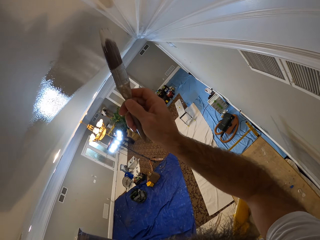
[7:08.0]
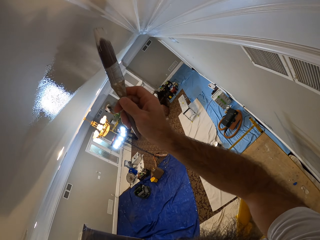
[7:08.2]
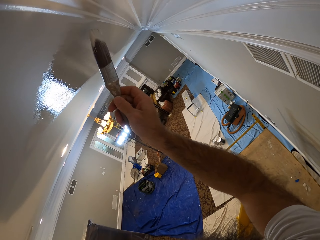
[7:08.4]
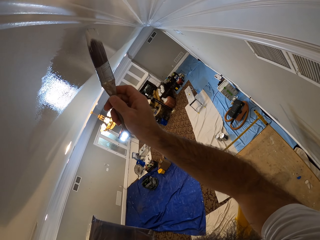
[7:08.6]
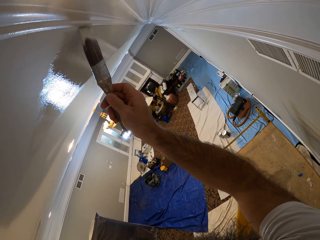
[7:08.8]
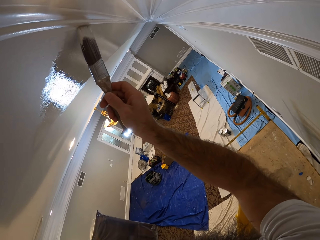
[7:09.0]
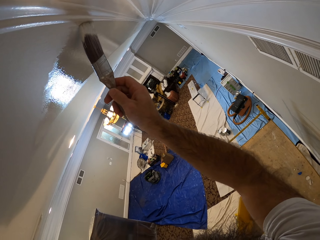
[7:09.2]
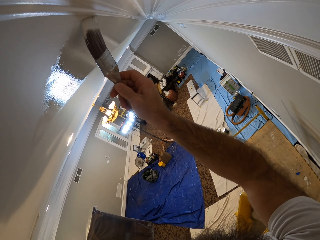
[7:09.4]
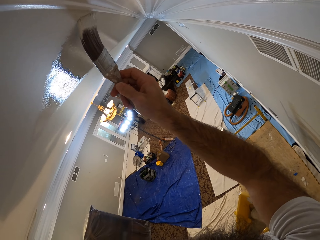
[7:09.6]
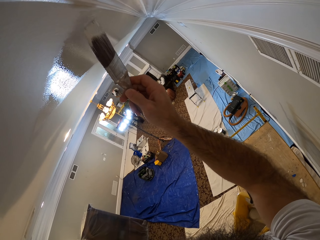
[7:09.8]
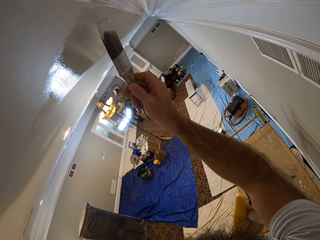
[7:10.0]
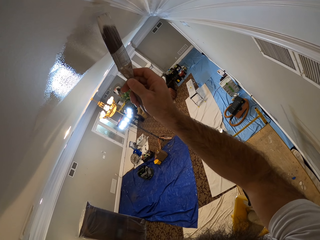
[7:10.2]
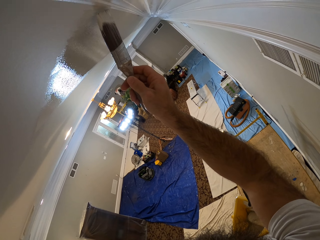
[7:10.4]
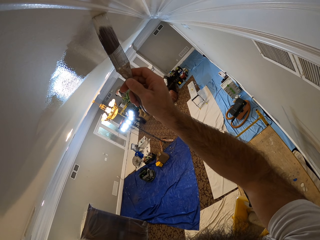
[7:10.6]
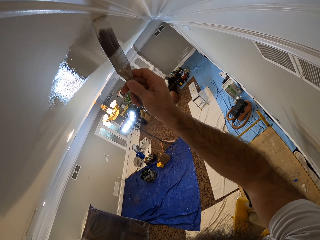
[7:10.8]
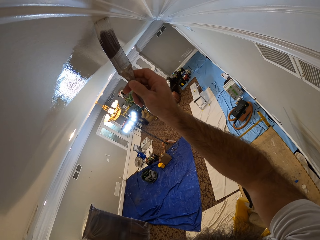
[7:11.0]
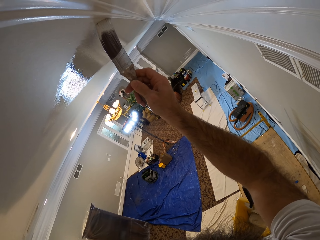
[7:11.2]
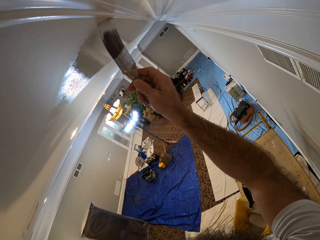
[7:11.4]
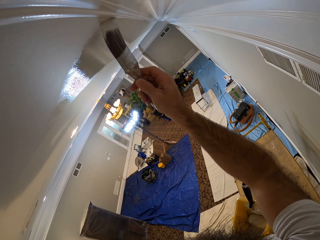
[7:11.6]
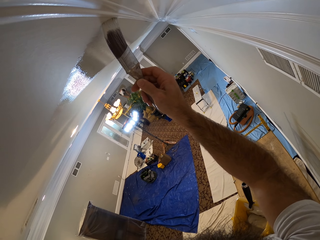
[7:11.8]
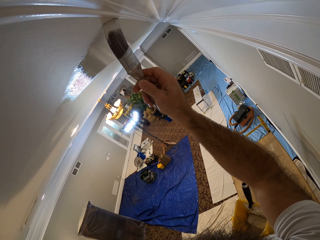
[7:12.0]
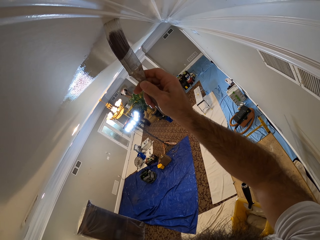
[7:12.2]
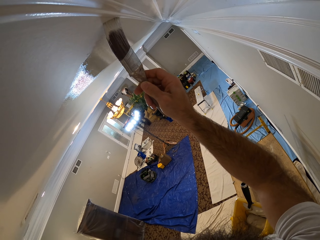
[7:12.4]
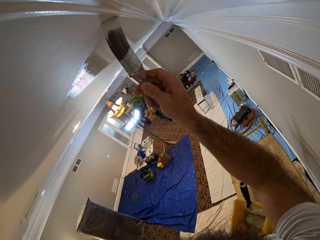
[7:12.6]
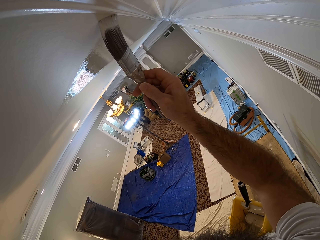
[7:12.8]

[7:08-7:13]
The camera wearer paints the room ceiling with the paint brush in his right hand.

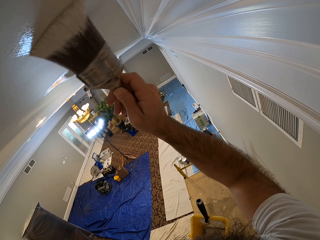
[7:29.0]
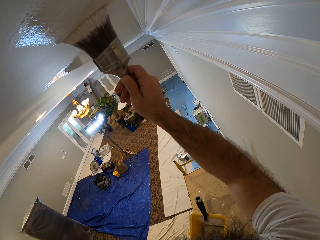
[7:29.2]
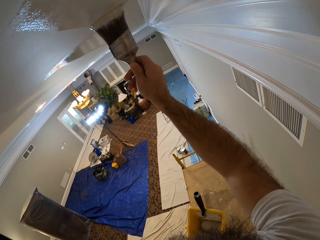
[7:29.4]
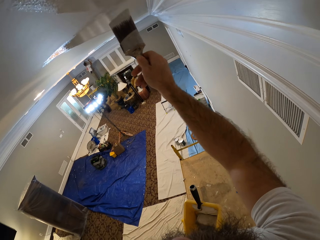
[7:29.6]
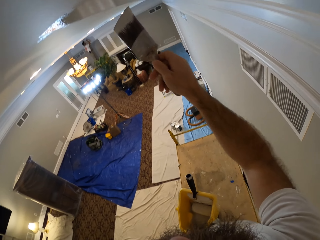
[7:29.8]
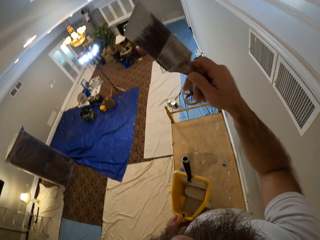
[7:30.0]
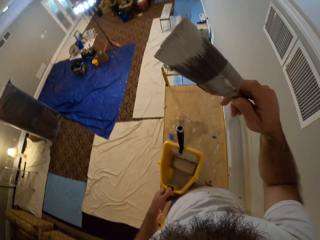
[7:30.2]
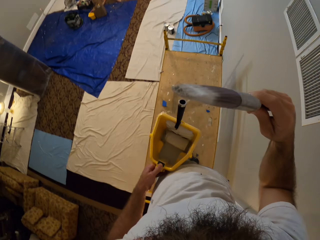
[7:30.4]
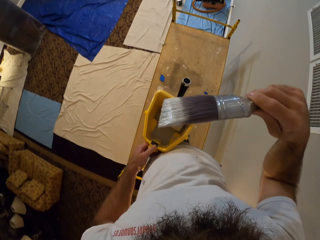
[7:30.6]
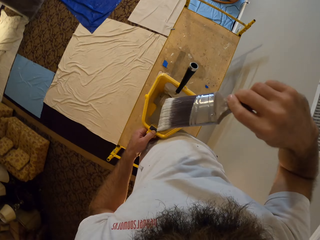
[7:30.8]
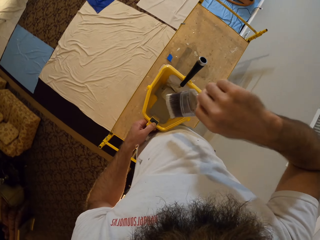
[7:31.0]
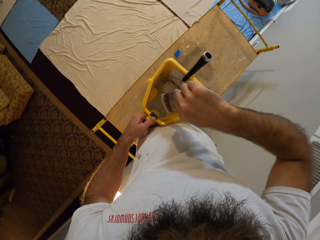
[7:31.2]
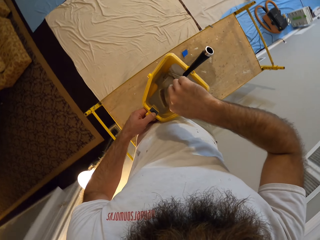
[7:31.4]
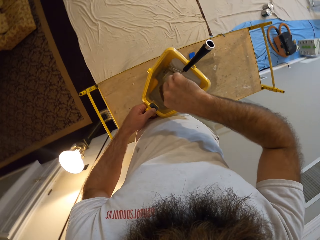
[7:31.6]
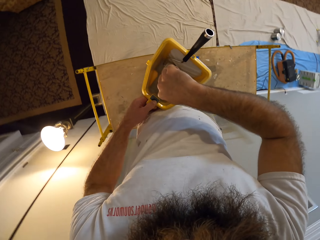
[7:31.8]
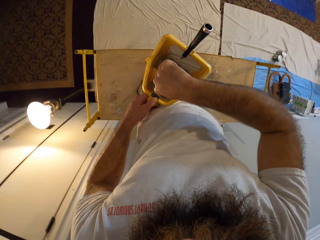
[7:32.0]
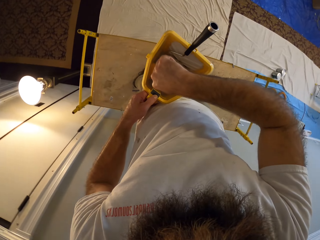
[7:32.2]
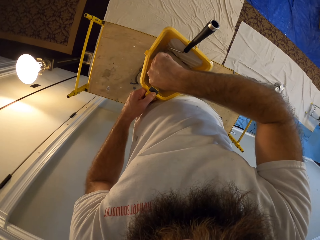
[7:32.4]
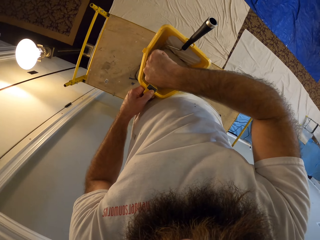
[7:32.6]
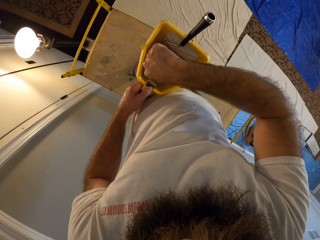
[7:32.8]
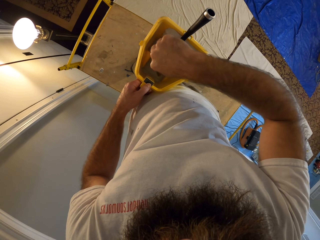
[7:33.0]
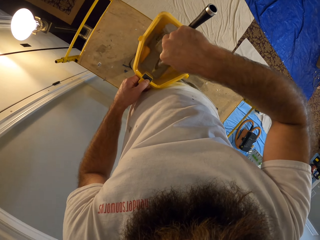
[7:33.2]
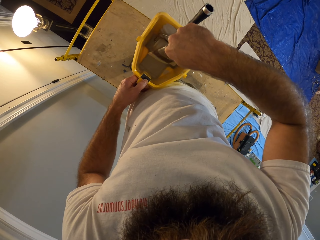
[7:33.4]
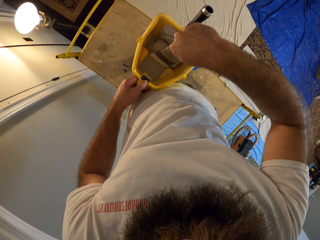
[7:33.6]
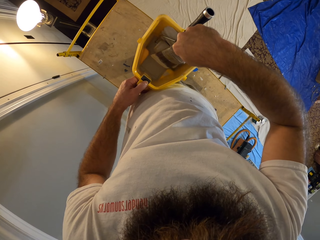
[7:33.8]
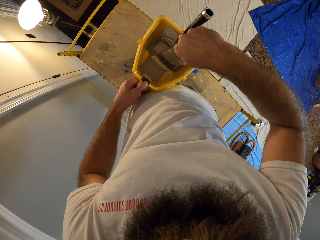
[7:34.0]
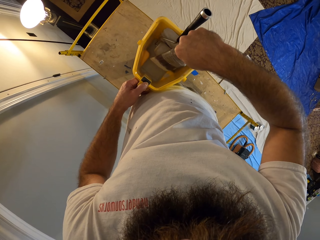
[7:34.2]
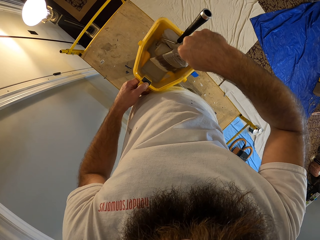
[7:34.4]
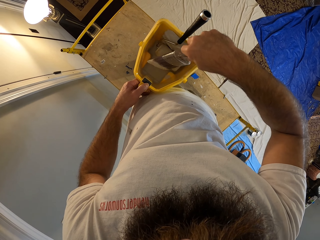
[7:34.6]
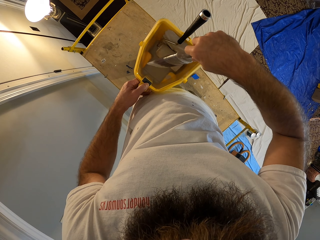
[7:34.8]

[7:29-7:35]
The camera wearer places the paint brush into the bucket of paint in his left hand with his right hand.

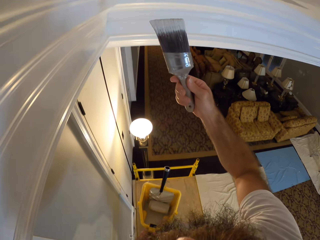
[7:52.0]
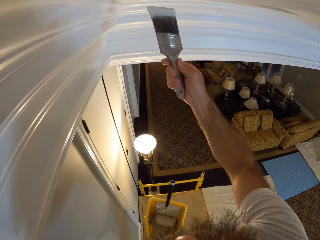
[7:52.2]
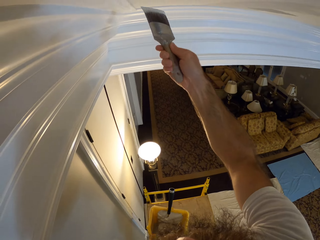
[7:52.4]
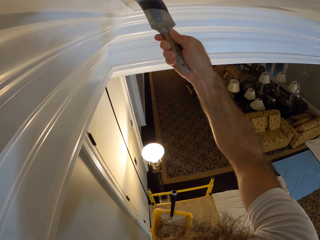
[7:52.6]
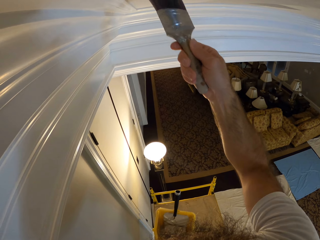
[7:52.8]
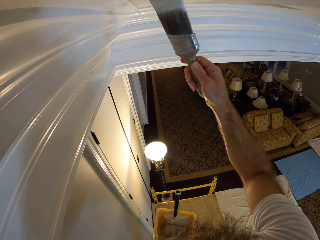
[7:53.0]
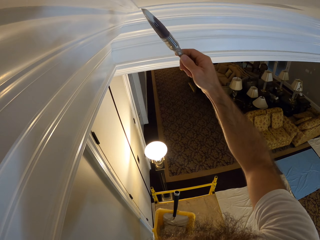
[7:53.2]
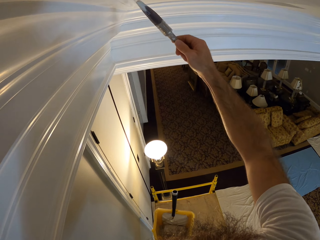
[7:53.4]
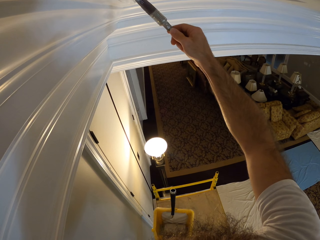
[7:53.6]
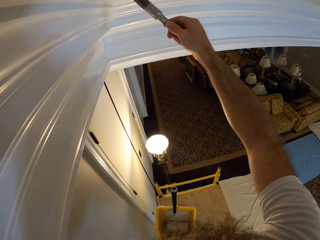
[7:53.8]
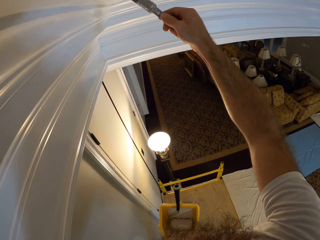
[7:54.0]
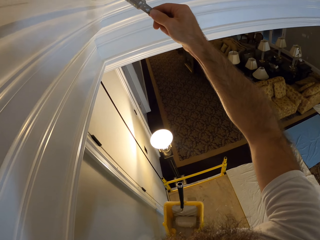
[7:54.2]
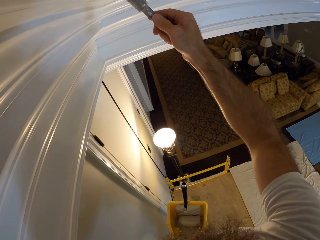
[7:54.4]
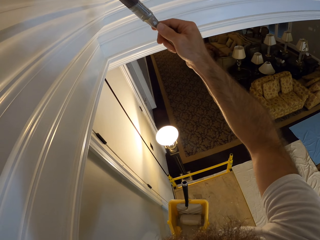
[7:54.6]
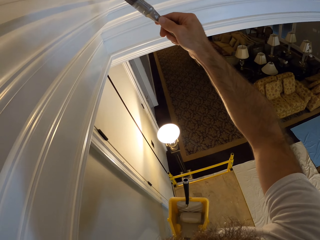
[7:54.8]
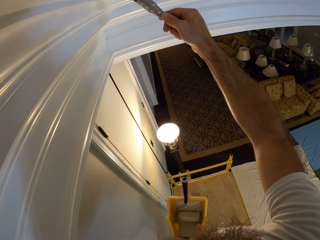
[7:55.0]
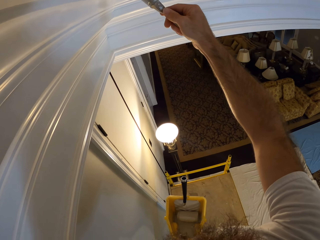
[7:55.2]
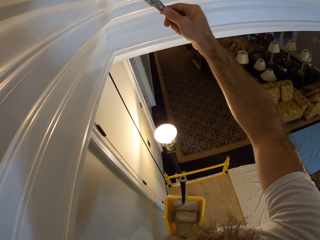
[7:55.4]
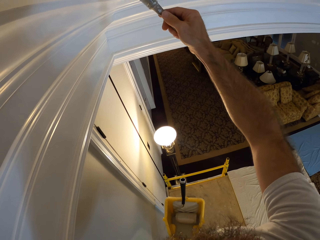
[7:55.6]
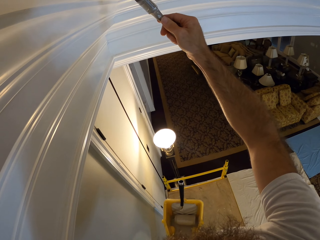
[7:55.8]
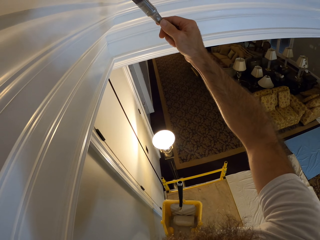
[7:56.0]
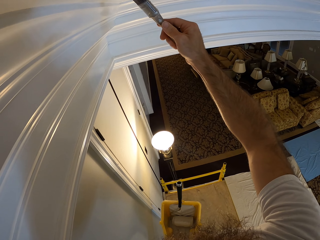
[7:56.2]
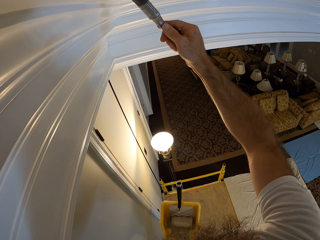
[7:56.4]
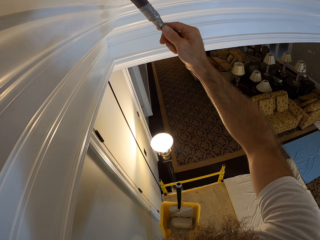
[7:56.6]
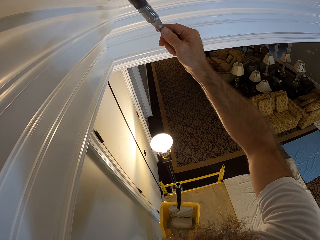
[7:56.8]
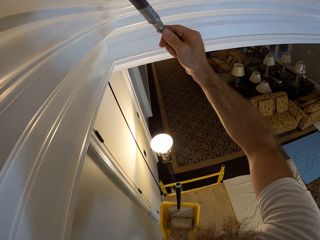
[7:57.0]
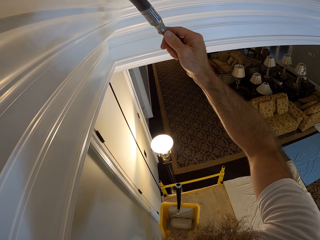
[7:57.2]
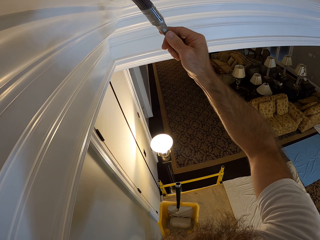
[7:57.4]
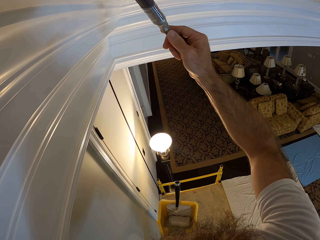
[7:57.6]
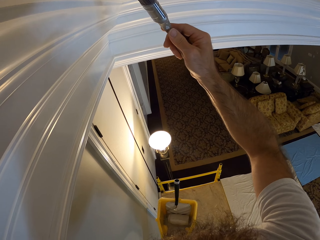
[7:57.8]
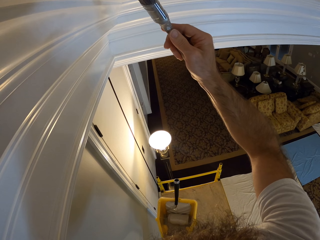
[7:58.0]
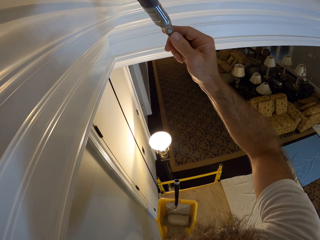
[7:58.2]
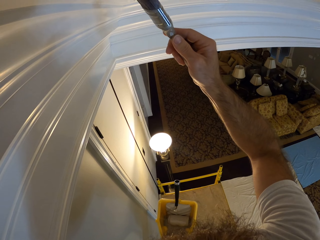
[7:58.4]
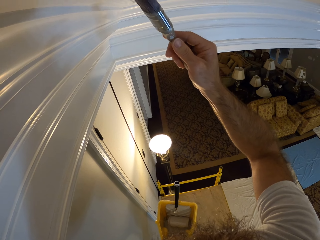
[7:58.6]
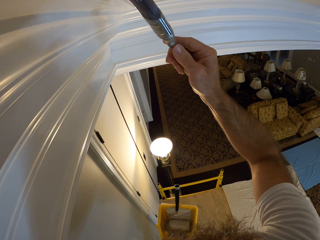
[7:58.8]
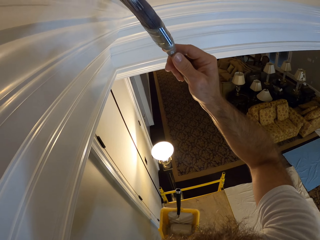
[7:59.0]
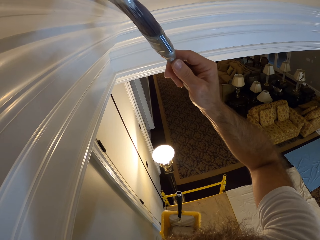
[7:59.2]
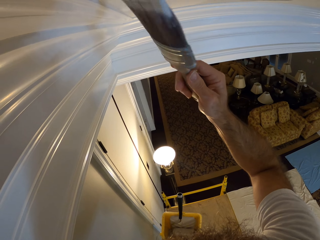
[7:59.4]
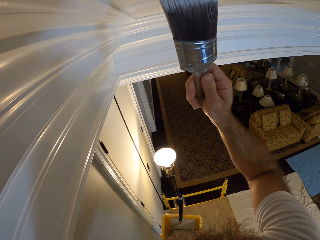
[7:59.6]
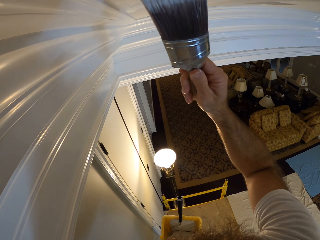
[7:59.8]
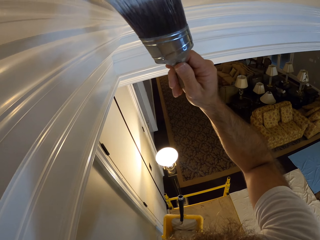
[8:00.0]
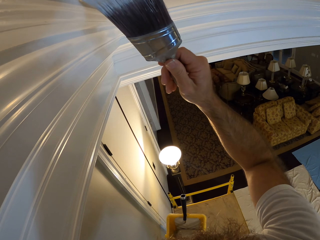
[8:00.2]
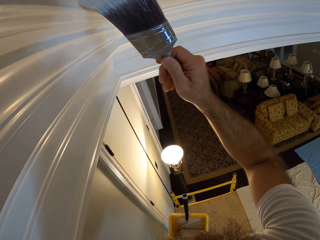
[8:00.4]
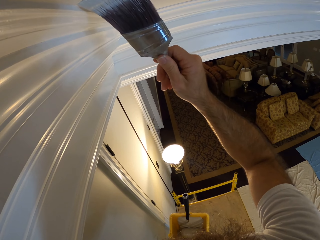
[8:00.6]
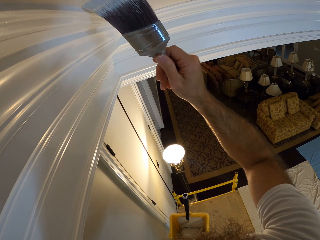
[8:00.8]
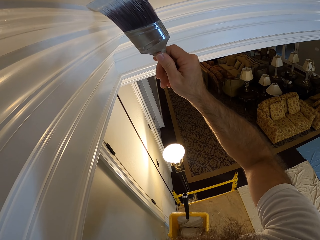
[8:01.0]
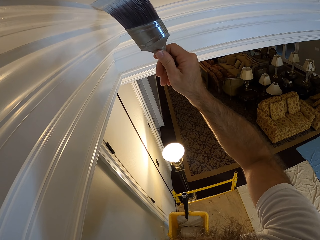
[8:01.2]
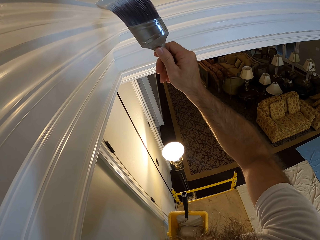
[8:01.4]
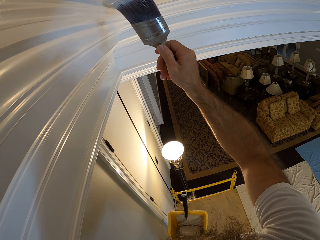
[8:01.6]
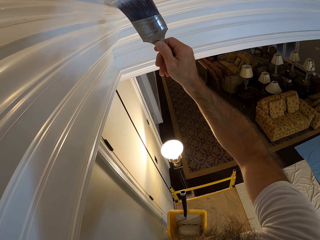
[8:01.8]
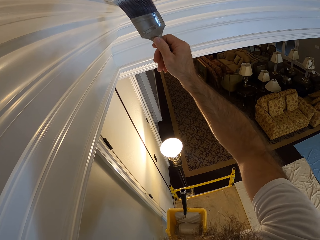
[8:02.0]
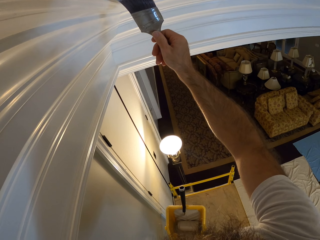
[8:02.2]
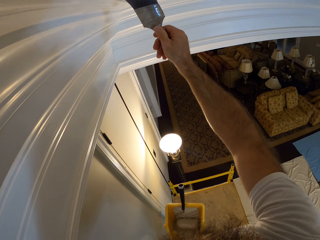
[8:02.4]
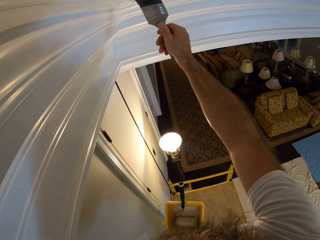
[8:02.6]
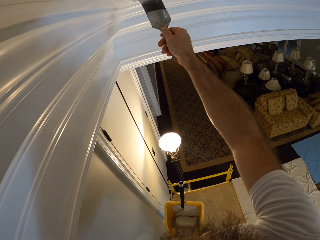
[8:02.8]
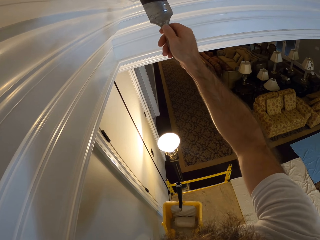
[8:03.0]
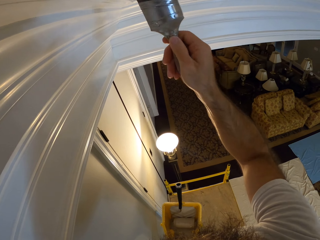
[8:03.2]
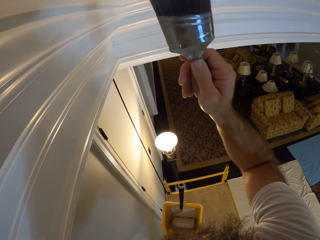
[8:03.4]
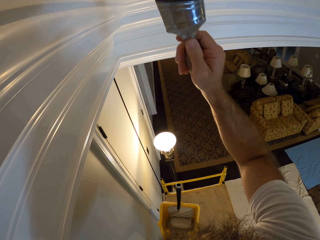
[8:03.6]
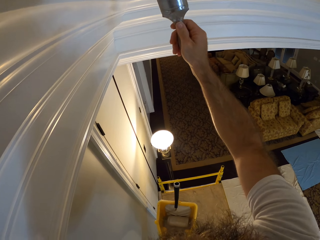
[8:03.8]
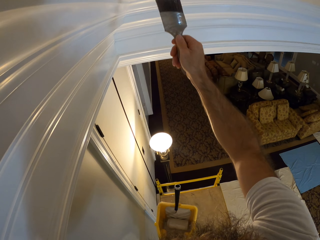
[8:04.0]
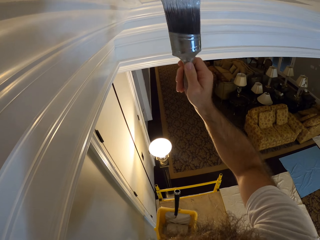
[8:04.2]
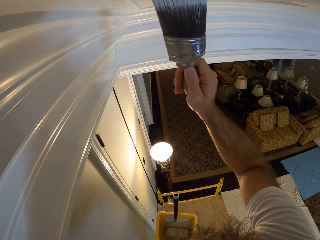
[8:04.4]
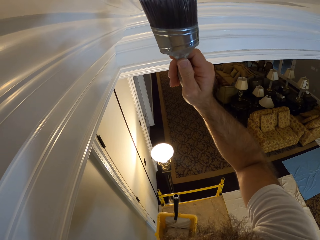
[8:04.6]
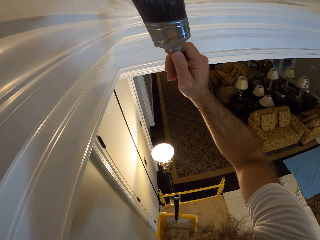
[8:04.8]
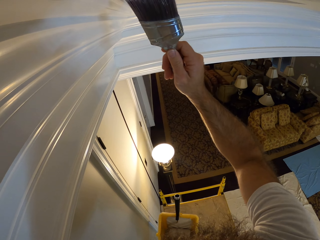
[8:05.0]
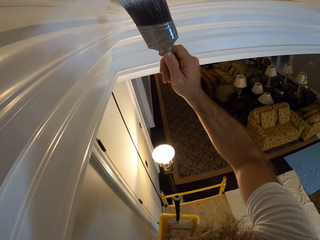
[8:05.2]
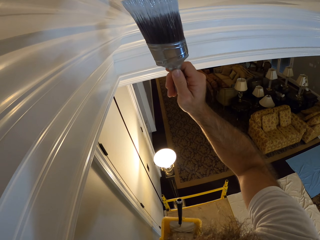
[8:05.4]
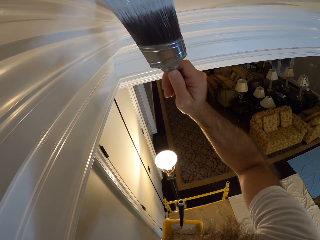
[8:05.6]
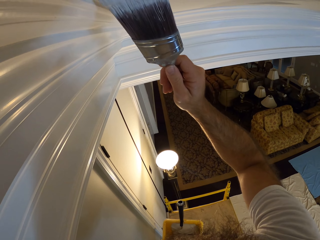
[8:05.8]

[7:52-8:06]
The camera wearer paints the room ceiling with the paint brush in his right hand.
